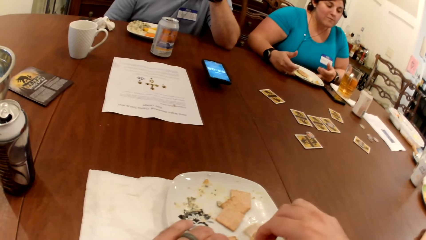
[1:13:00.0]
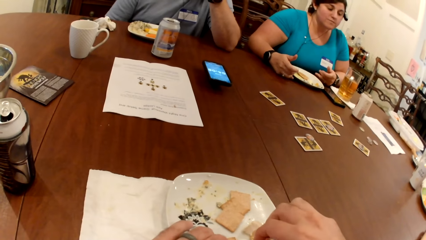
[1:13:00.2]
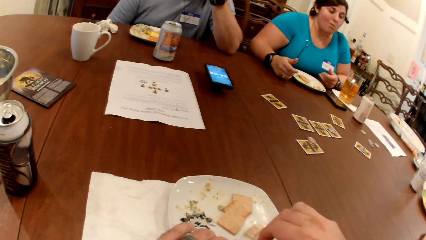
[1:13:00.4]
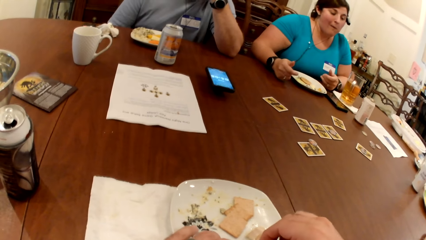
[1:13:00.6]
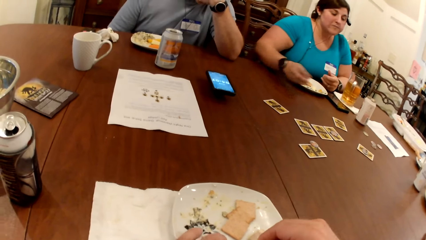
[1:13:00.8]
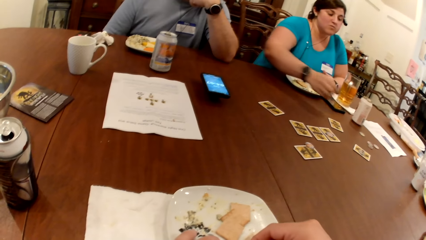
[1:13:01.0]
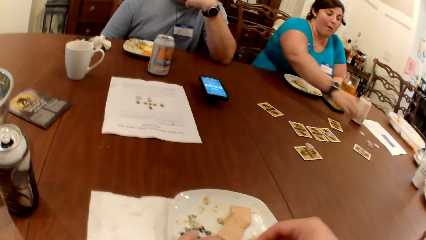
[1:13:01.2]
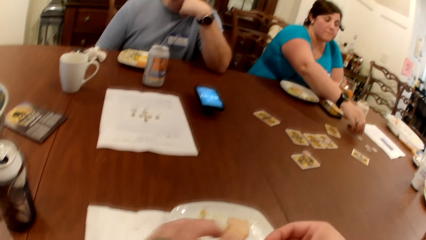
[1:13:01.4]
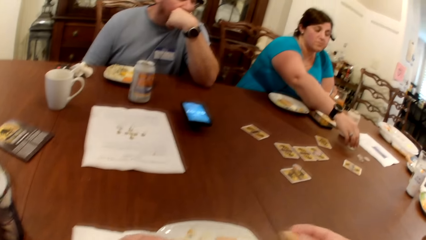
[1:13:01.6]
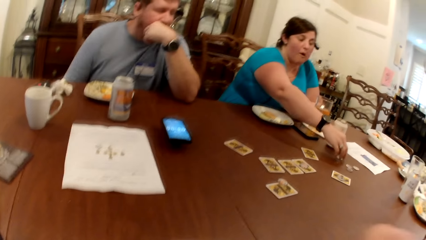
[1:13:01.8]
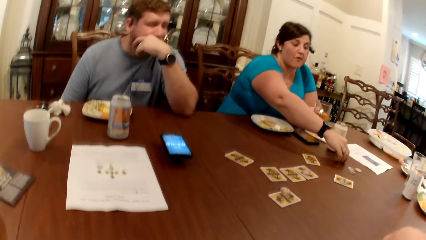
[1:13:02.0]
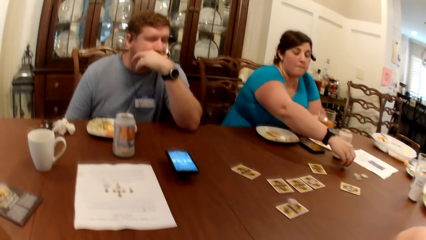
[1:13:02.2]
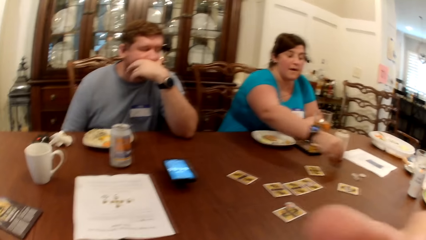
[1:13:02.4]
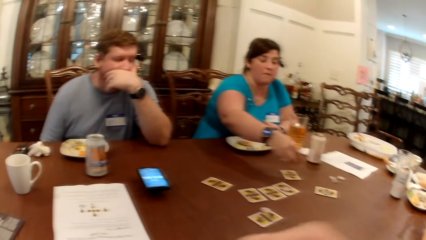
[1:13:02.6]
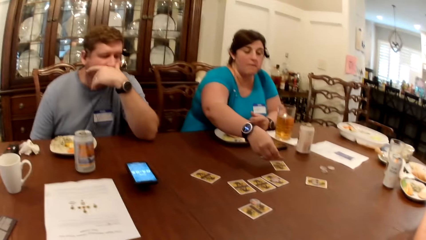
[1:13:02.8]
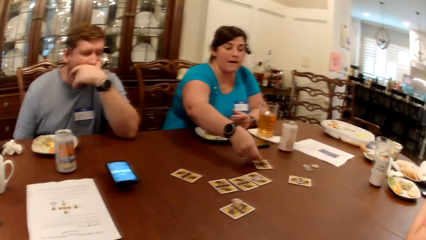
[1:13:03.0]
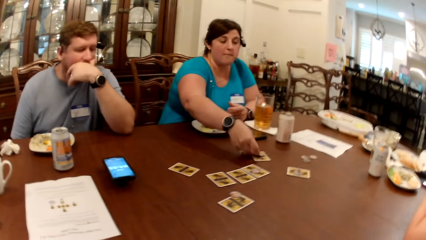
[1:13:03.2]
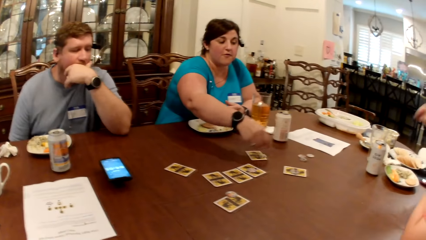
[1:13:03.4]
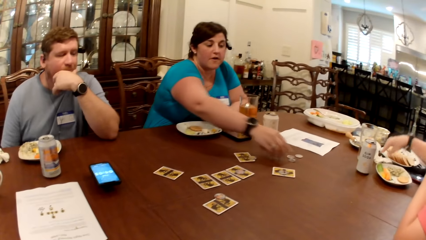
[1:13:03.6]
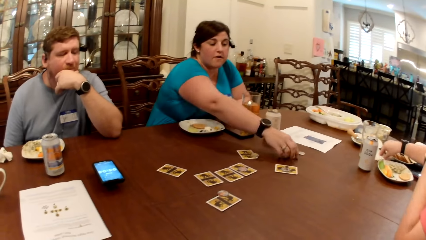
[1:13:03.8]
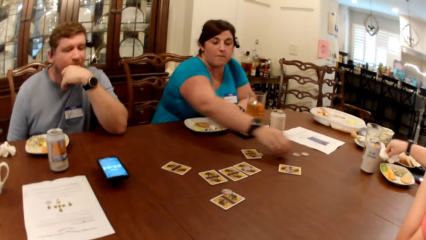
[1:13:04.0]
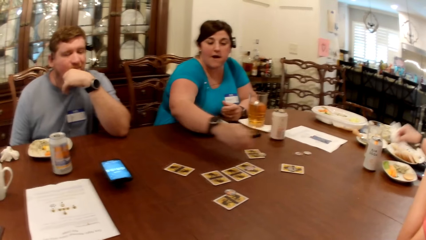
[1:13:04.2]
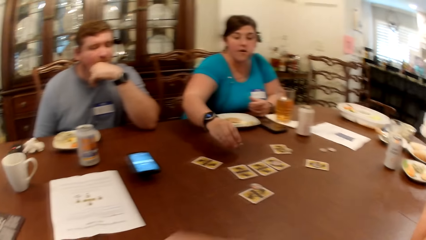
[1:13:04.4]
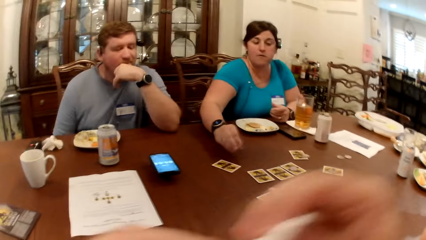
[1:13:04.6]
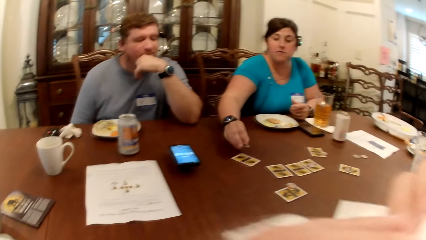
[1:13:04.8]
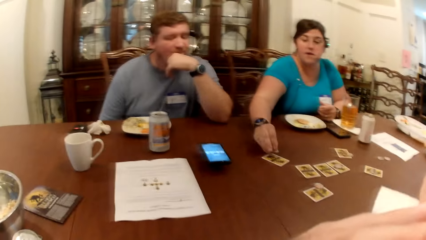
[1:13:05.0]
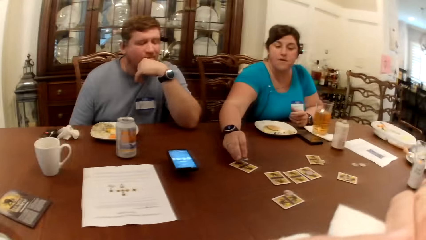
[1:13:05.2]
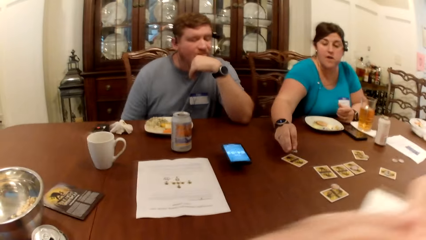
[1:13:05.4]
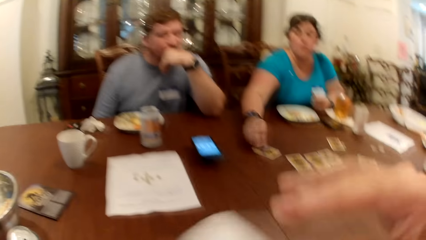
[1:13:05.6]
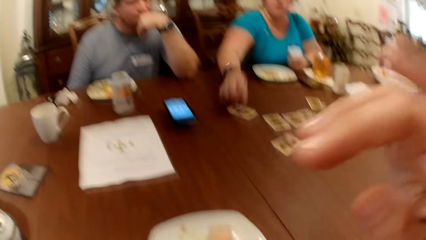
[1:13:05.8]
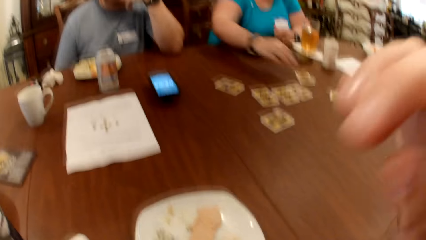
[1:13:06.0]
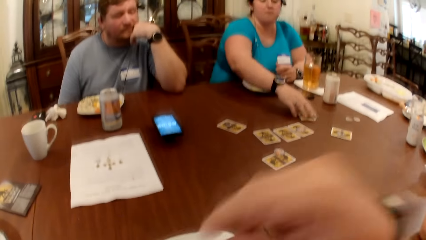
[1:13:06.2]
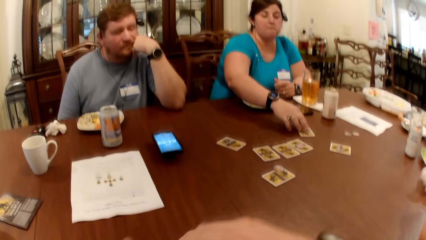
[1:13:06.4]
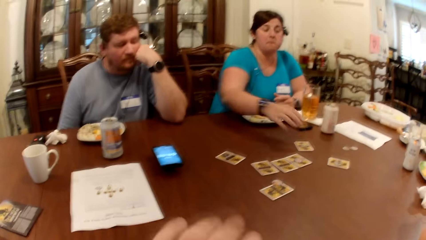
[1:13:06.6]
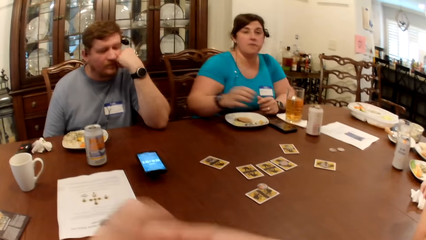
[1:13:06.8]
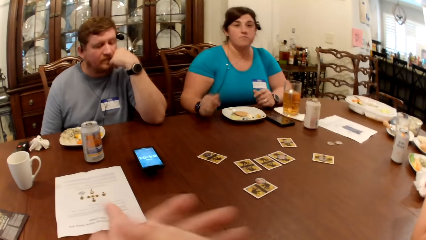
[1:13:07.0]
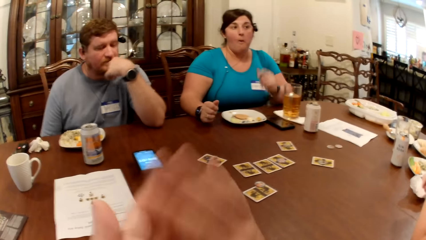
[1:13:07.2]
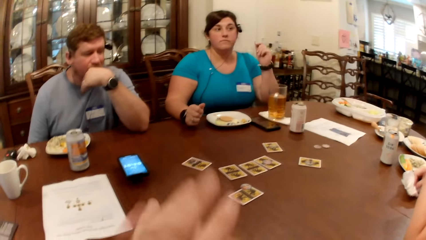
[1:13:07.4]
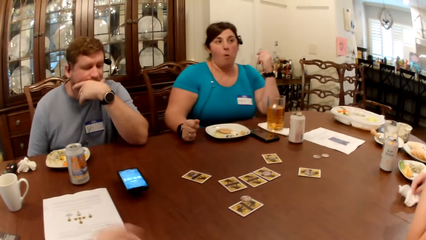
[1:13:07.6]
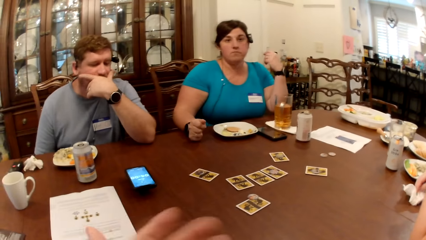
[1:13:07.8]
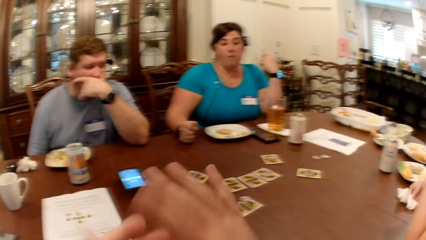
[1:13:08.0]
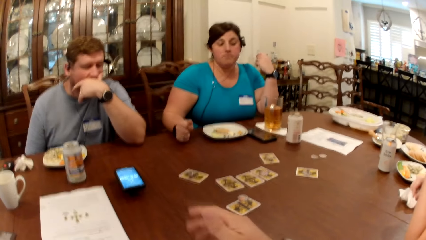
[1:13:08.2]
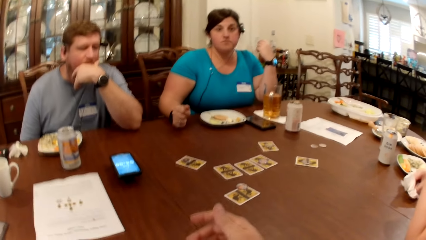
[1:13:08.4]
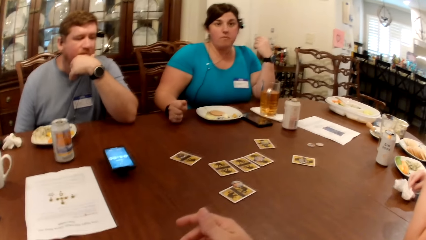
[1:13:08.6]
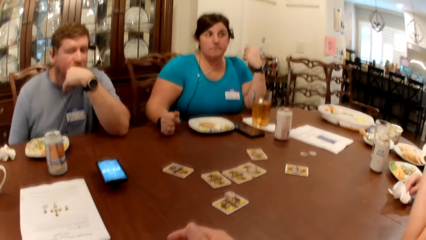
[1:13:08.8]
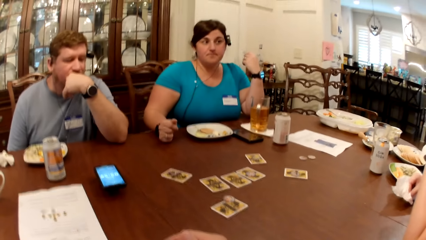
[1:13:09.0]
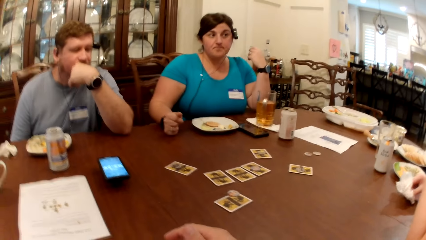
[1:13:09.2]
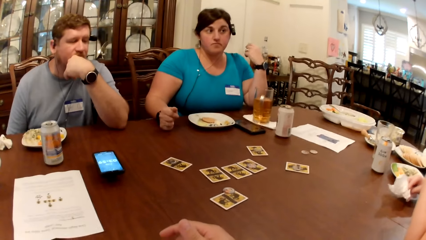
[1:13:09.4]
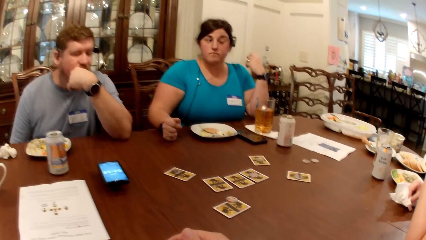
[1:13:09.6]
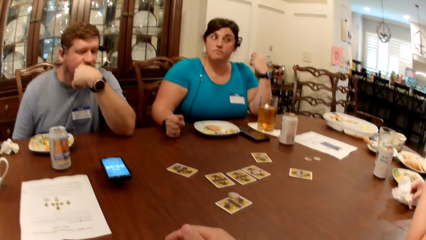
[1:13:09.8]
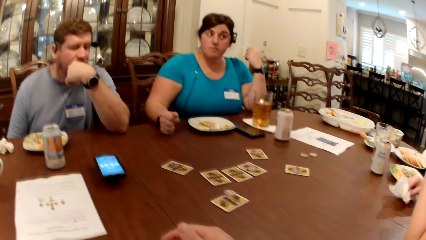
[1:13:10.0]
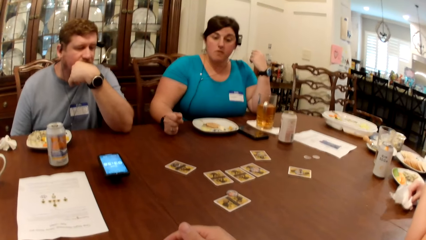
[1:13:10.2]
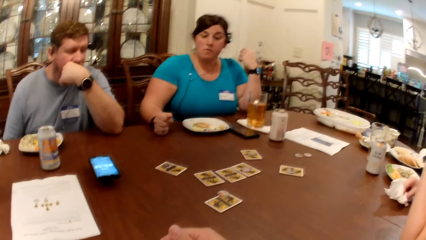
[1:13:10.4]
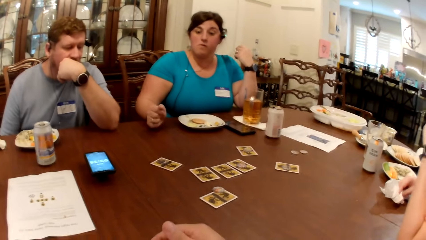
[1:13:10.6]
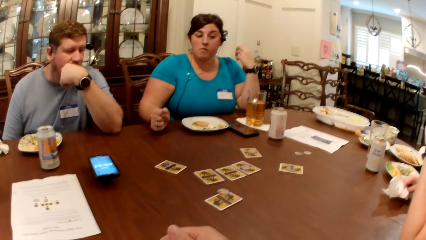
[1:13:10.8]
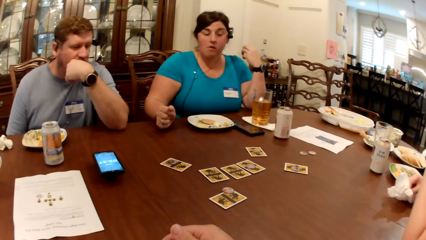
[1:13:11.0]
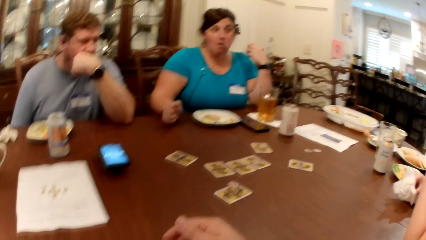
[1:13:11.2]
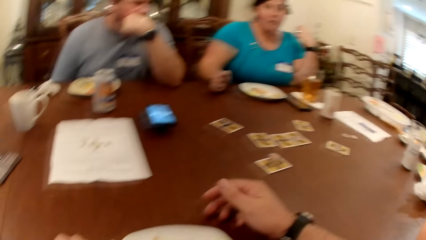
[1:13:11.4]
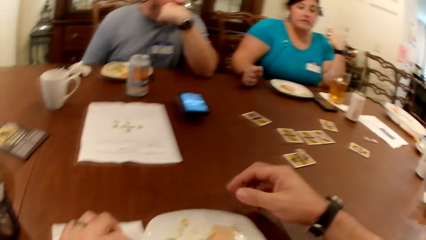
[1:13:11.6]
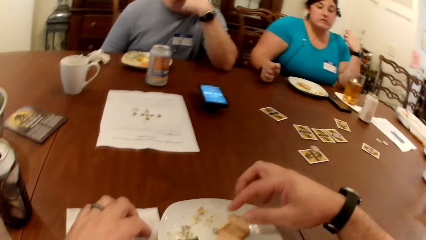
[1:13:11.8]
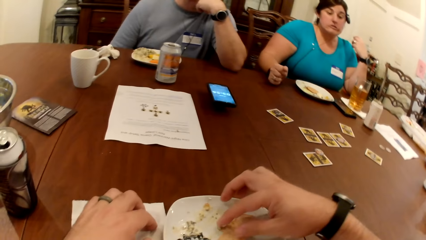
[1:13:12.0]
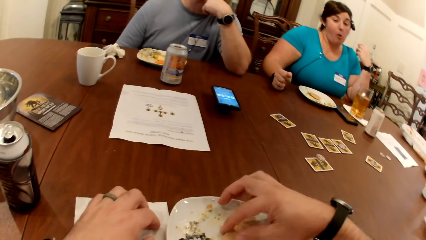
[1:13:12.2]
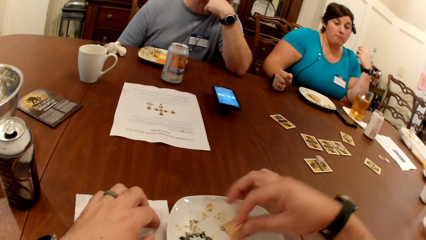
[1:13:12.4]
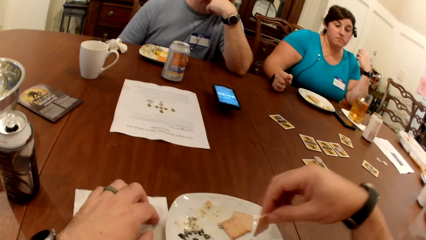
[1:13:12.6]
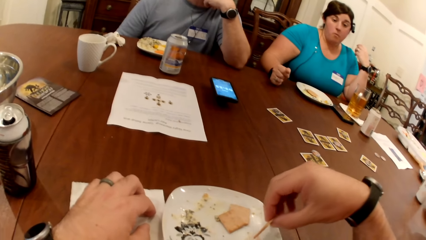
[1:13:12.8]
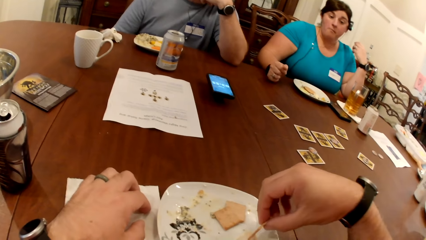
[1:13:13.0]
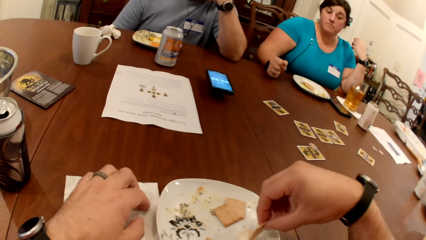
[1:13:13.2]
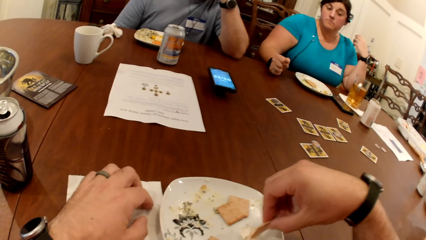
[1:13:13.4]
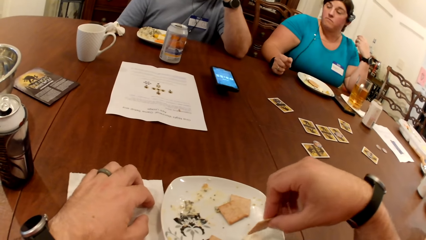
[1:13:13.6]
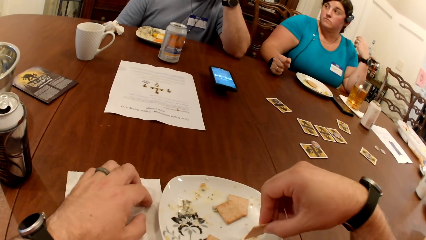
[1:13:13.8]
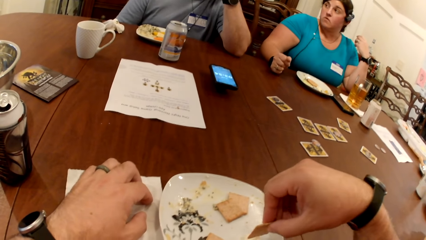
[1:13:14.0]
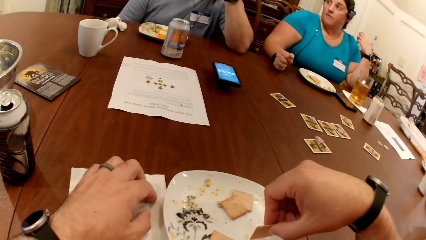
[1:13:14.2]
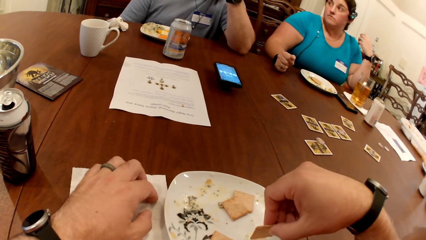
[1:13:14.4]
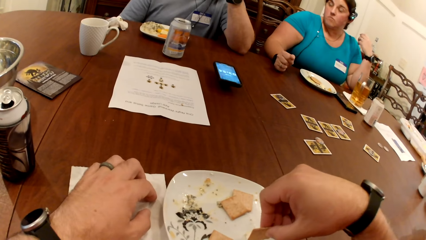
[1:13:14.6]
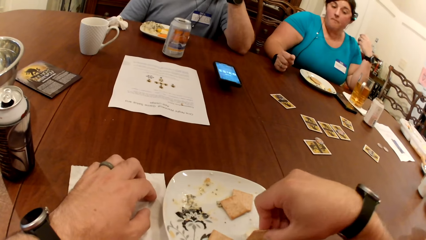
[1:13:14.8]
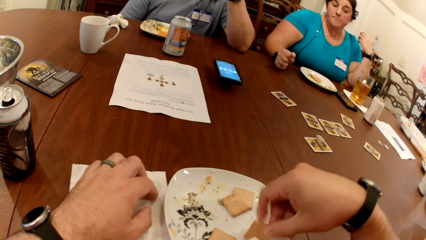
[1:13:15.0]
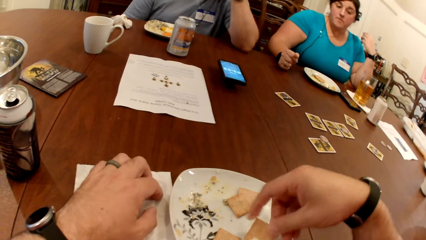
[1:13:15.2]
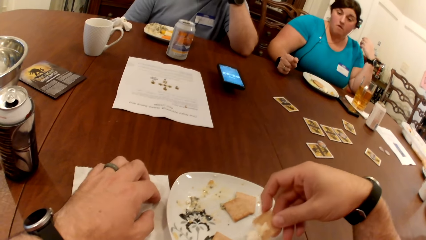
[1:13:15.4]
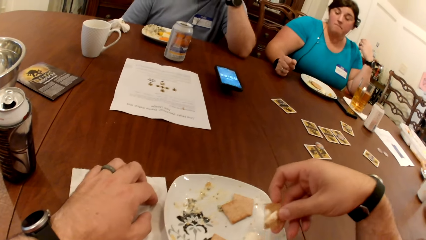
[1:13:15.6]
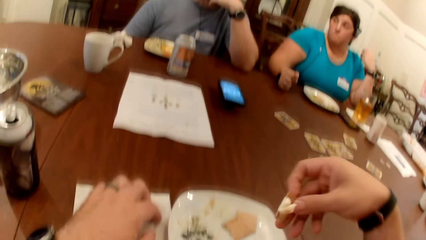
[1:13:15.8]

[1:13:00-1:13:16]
The camera wearer lifts up the snack. A woman picks a poker chip from the table with her right hand. The camera wearer eats the snack. He moves his hand down. The woman drops the poker chip on the table with her right hand. The camera wearer looks around. Another woman picks the paper towel from the table with her right hand. The first woman picks the poker chip from the table with her right hand. The camera wearer picks the paper towel from the table with both hands. The first woman drops the poker chip on the table with her right hand. The camera wearer moves the wipe up. He cleans his mouth with the paper towel in both hands. The first woman touches the card on the table with her right hand. The camera wearer moves his hands down. The other woman drops the paper towel on the table with her right hand. The camera wearer wipes his hands together. The other woman cleans her right hand on the paper towel on the table. The camera wearer moves his hand down. He looks around. He moves his hand in the plate. He picks at the biscuits and sauce on the plate with his right hand.
